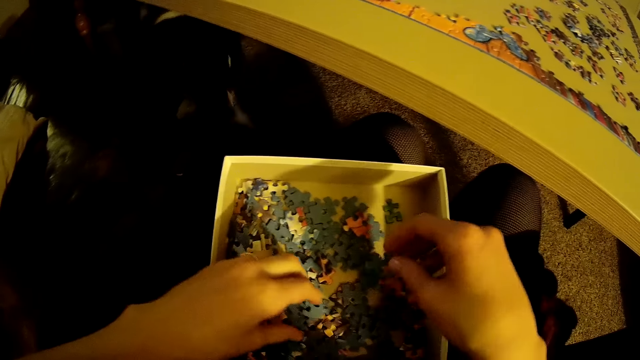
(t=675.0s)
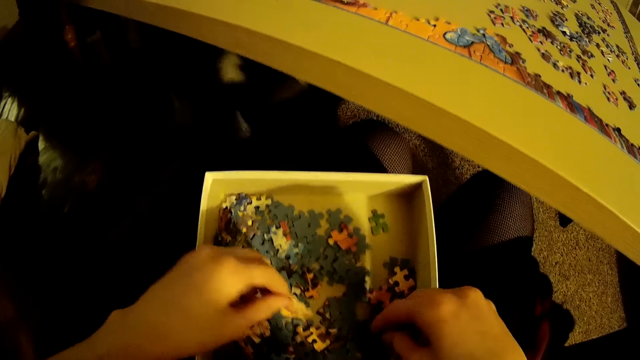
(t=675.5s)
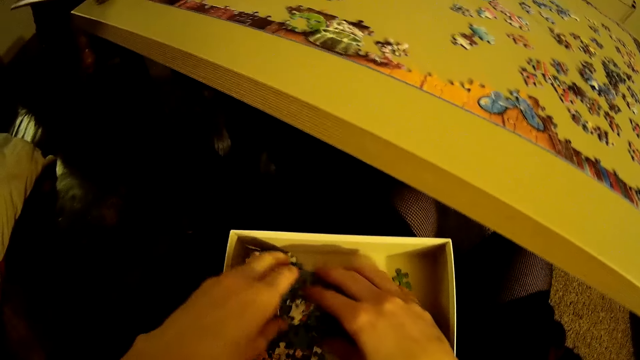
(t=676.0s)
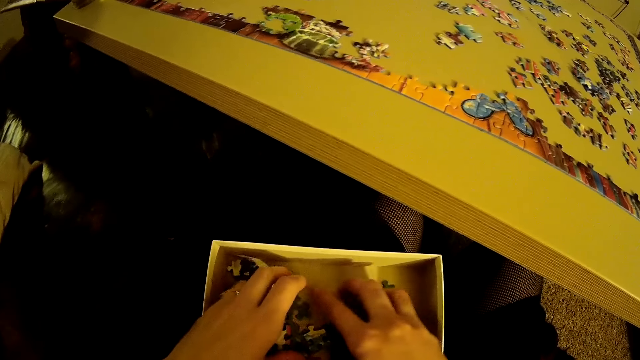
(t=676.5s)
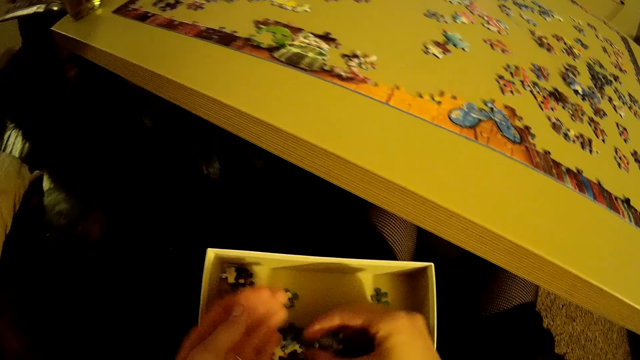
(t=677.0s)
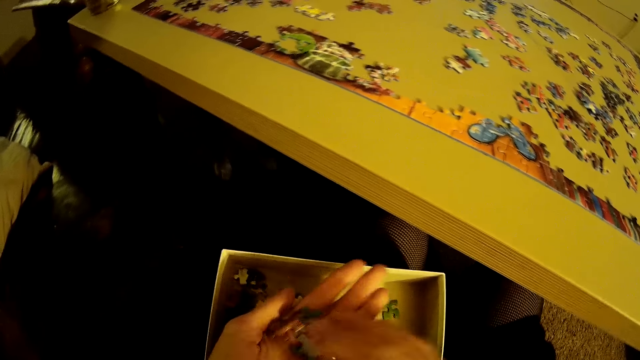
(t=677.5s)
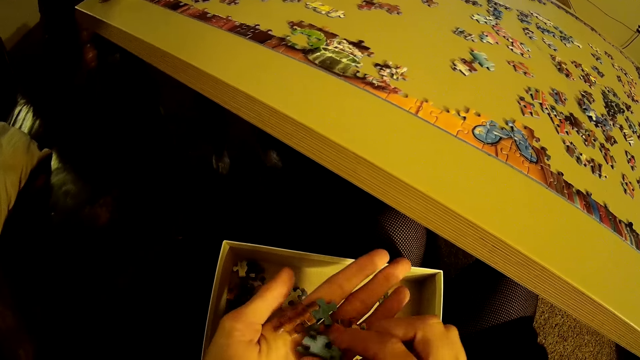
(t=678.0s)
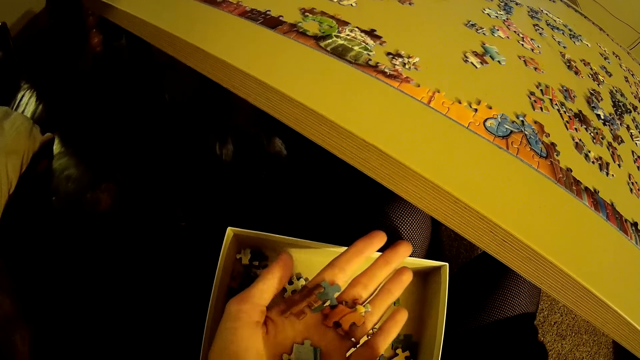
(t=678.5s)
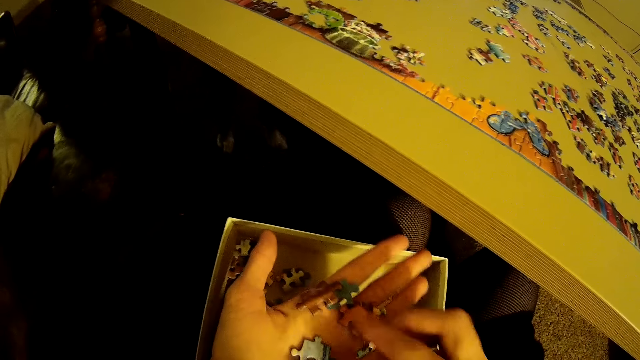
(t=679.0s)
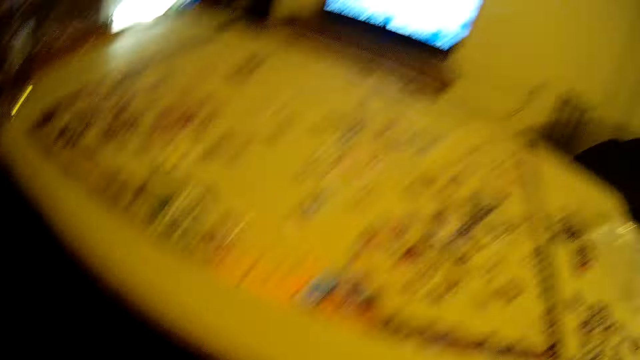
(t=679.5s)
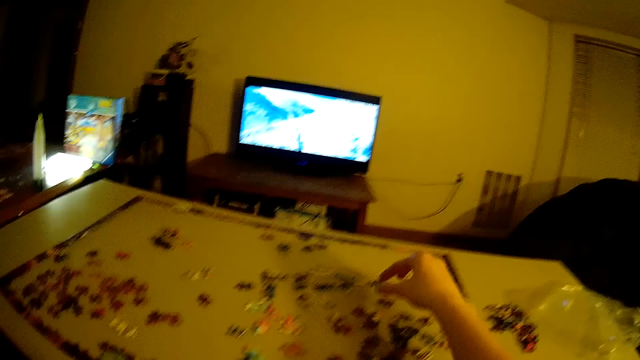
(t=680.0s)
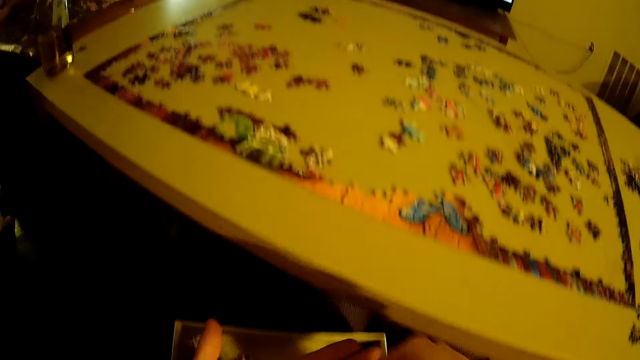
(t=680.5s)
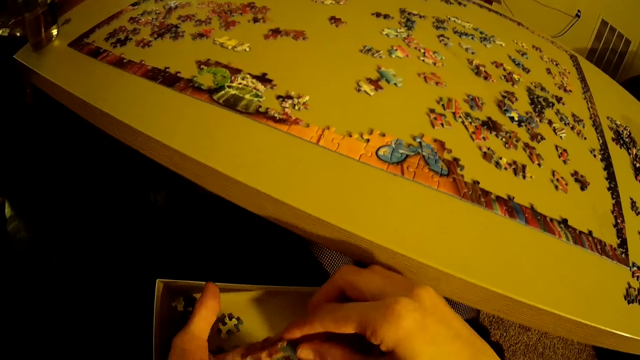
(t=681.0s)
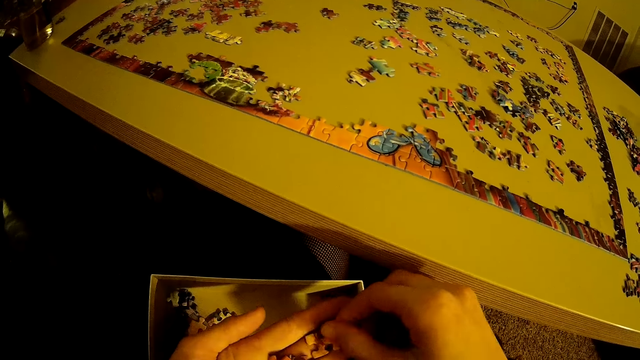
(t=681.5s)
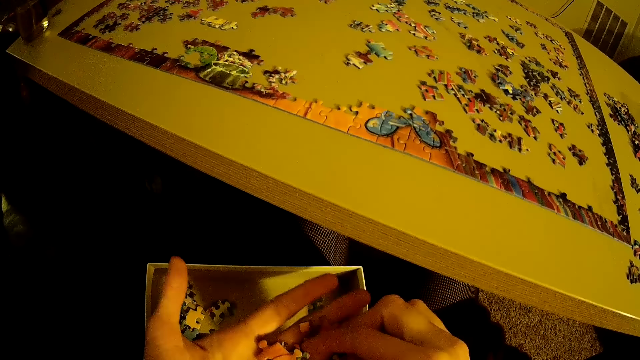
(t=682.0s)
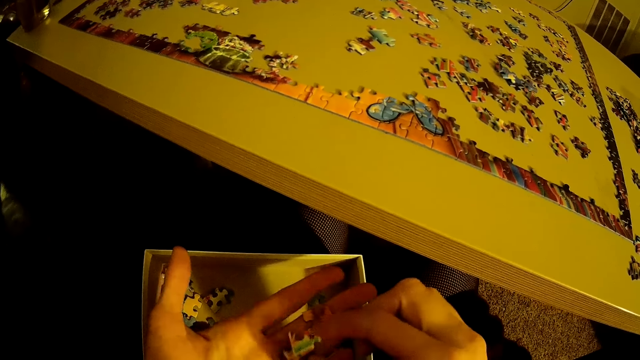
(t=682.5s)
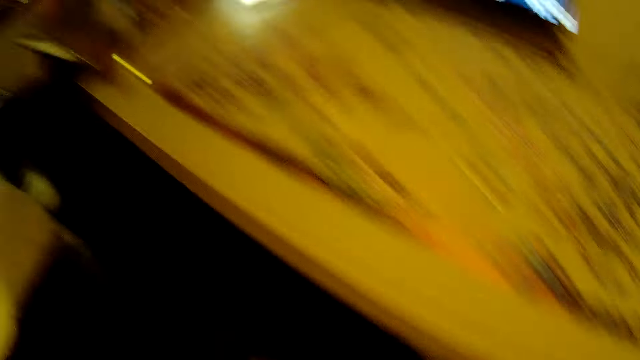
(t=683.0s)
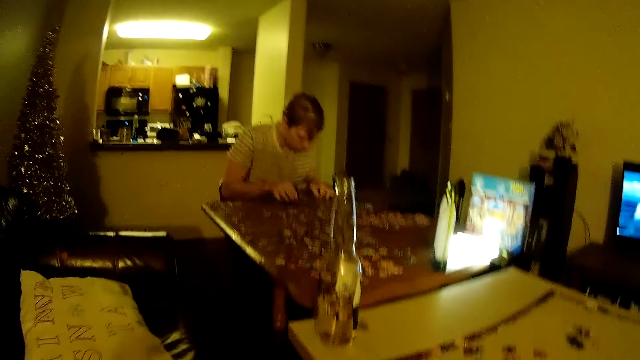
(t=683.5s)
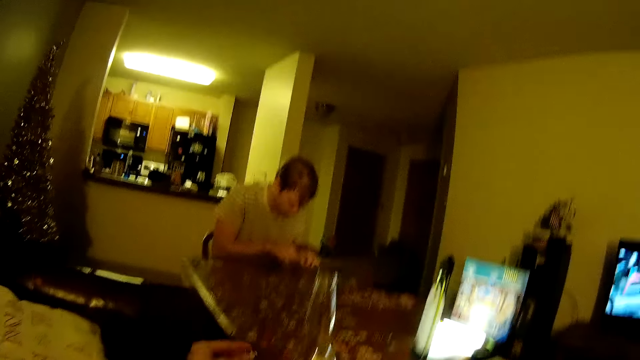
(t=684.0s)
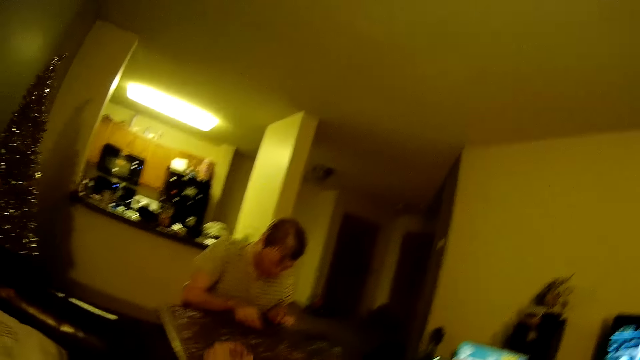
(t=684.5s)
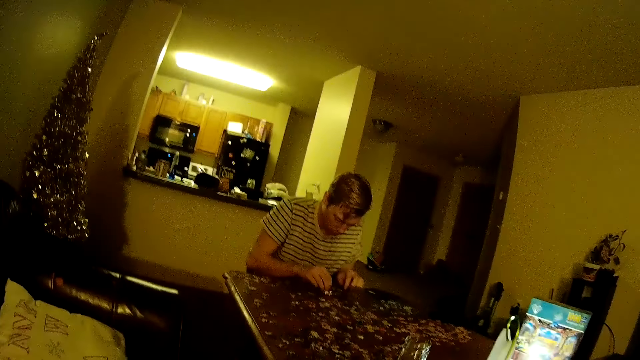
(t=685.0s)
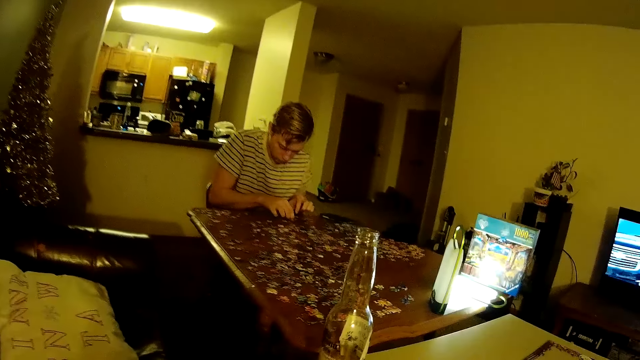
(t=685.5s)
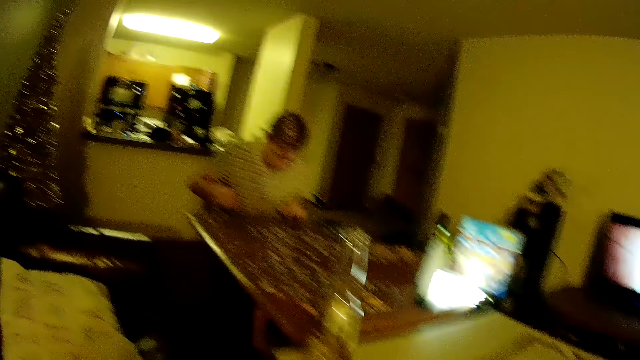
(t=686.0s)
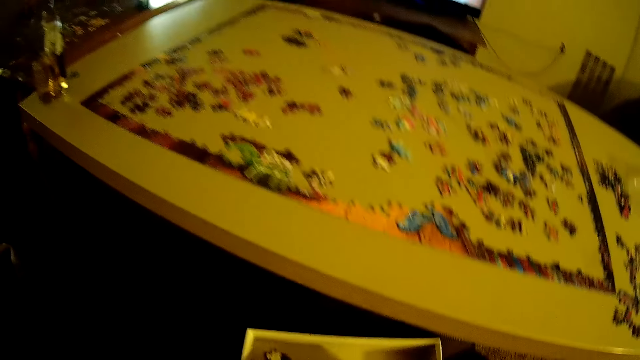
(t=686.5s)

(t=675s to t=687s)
The camera wearer takes a puzzle piece. They put the puzzle piece on the left hand. They put the puzzle piece on the table. They arrange the puzzle.

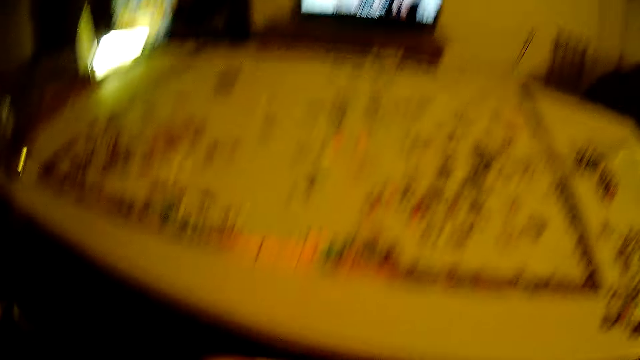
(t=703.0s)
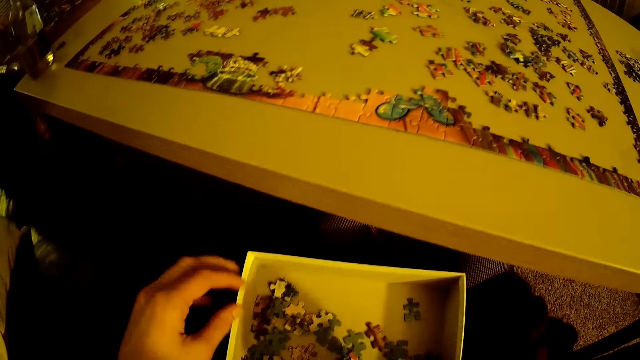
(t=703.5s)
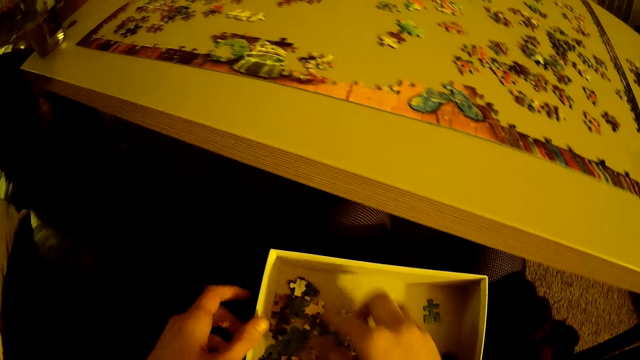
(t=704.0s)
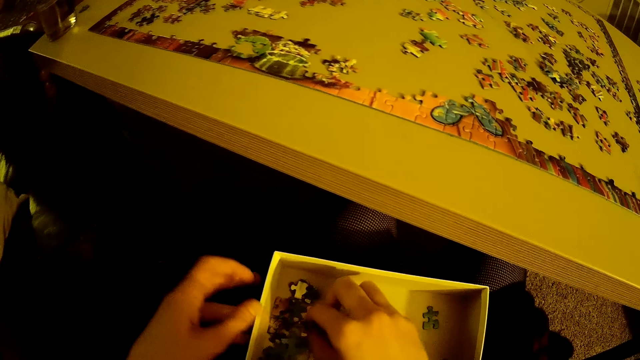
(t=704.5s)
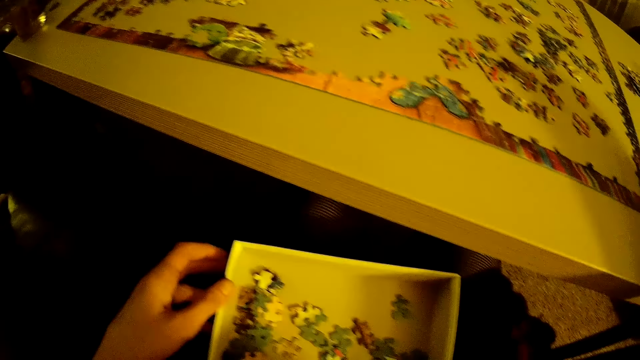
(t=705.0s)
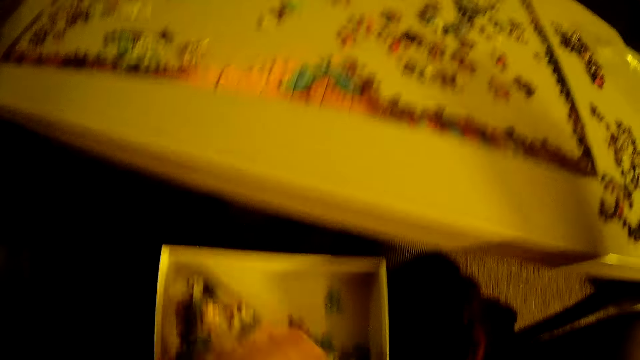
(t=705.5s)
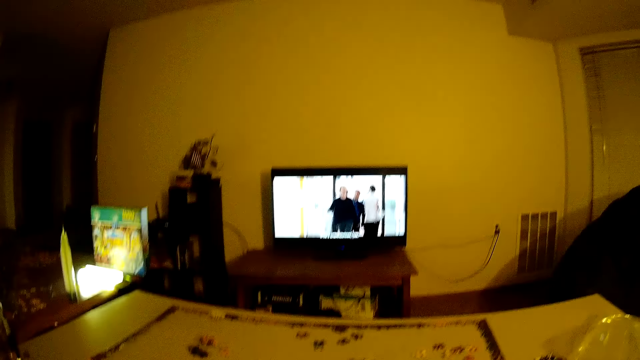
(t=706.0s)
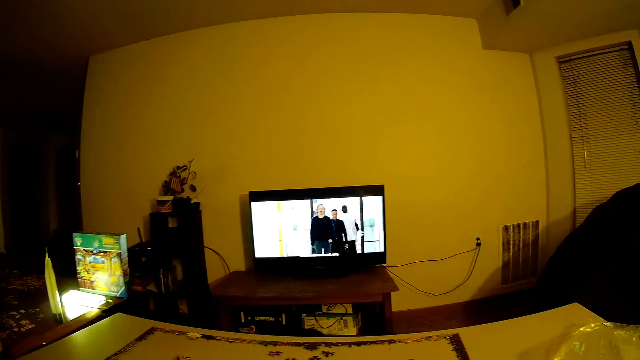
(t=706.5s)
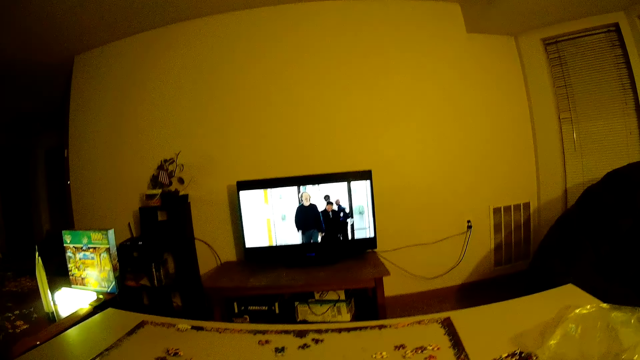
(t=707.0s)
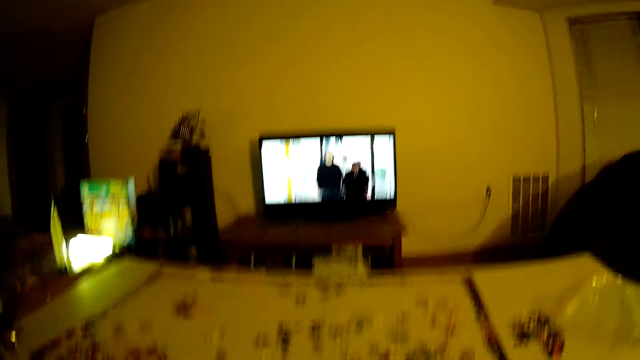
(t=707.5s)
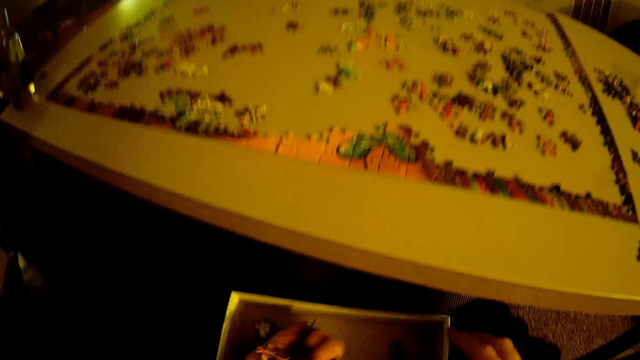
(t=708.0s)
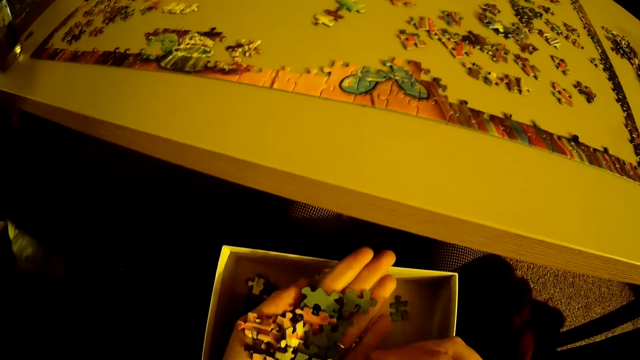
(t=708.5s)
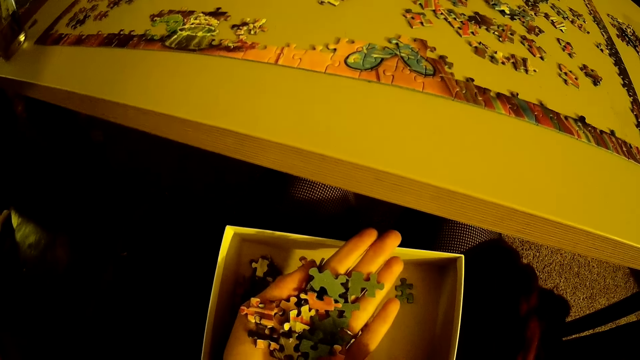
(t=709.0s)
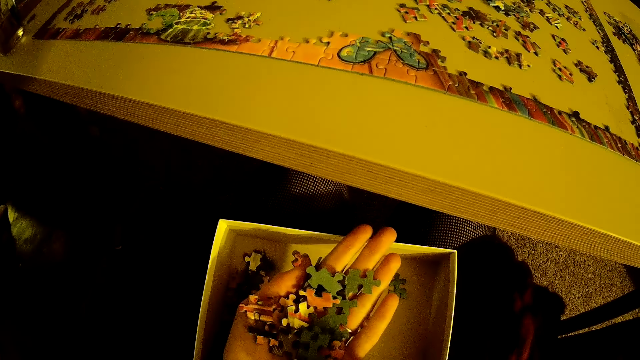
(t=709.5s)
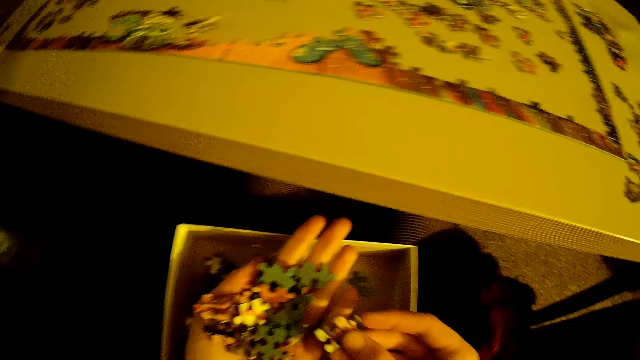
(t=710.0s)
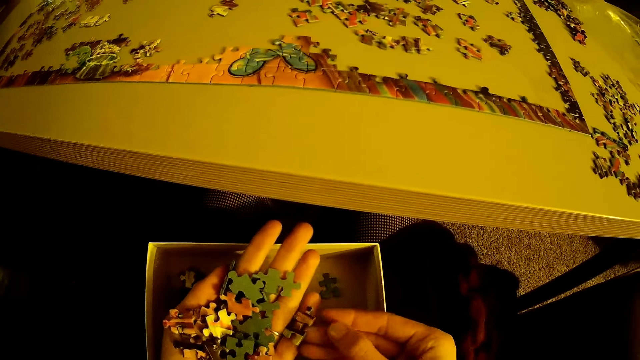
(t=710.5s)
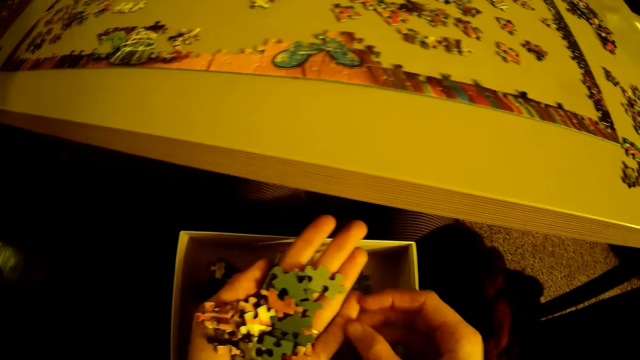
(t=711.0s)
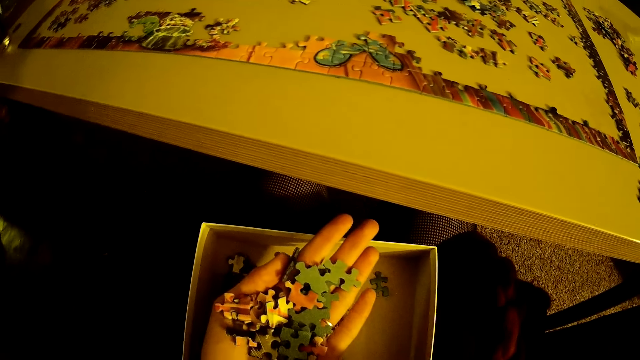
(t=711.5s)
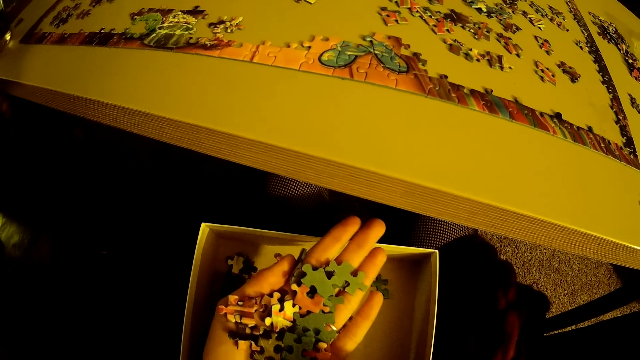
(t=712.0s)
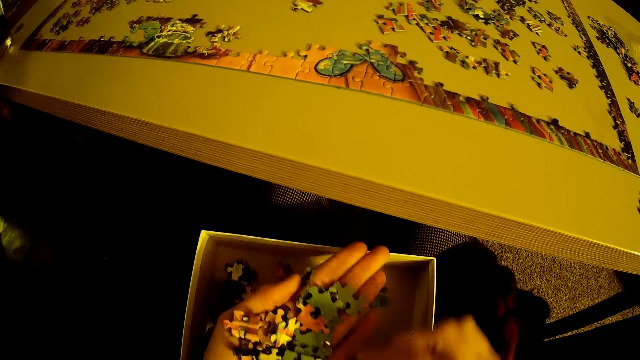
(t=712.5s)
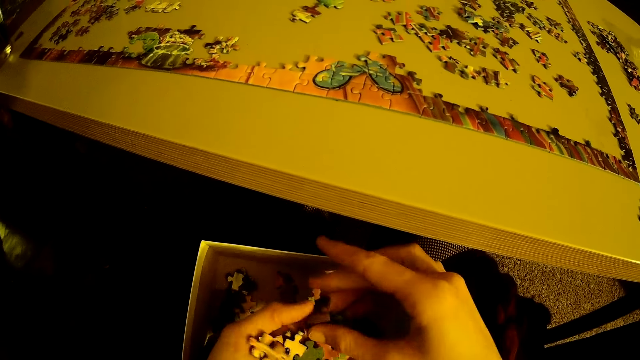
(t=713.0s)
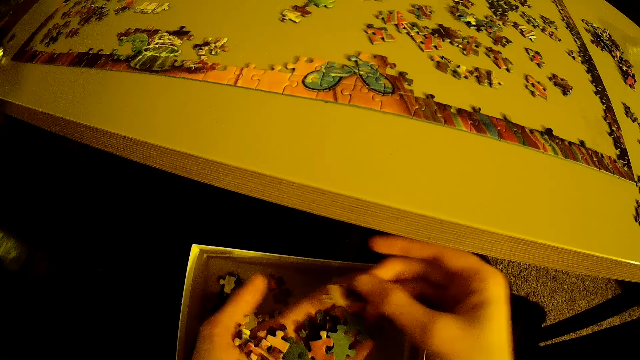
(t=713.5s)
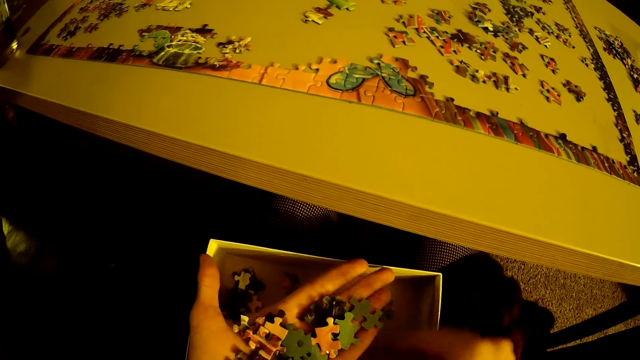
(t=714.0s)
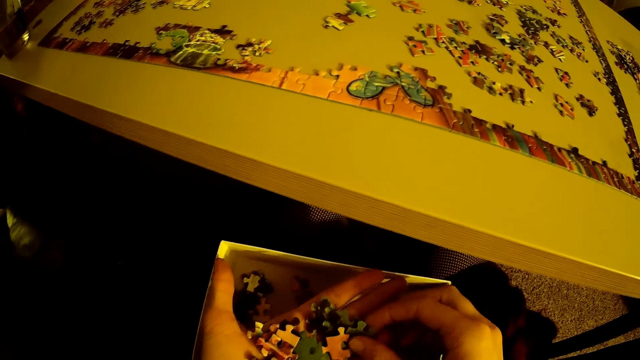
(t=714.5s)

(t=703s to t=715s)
The camera wearer takes a puzzle piece. They put the puzzle piece on the table. They put puzzle pieces in the box.
